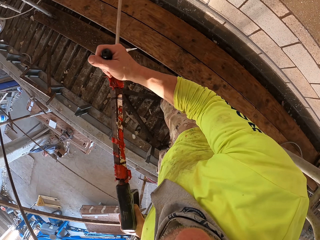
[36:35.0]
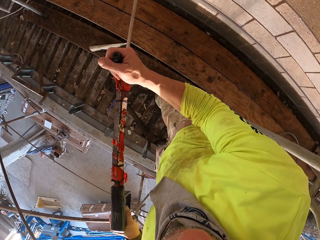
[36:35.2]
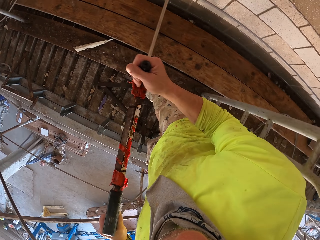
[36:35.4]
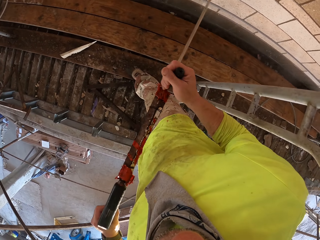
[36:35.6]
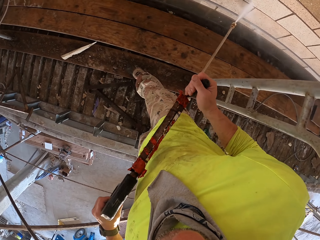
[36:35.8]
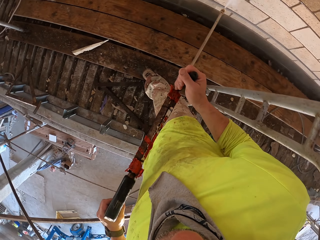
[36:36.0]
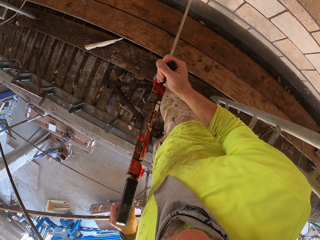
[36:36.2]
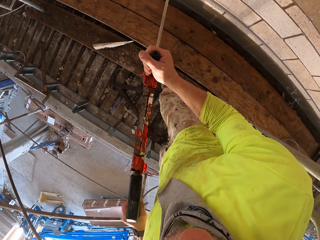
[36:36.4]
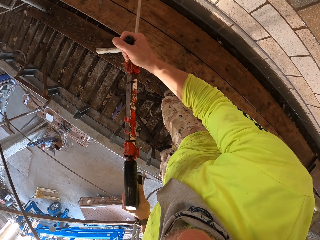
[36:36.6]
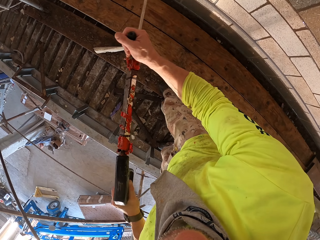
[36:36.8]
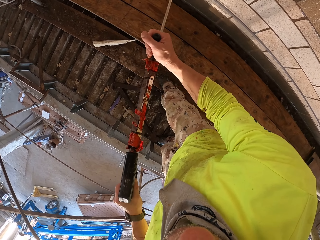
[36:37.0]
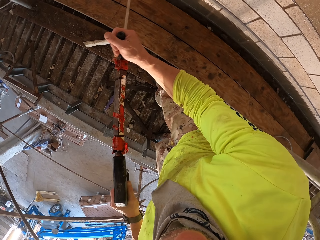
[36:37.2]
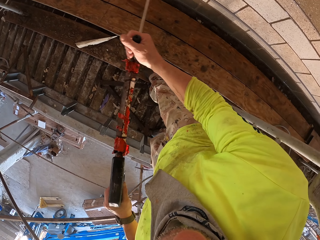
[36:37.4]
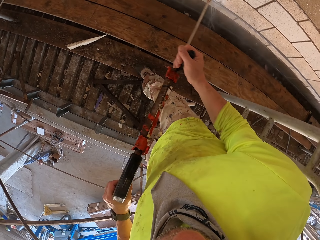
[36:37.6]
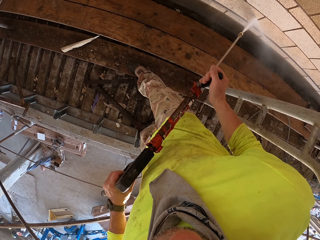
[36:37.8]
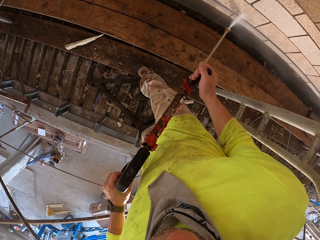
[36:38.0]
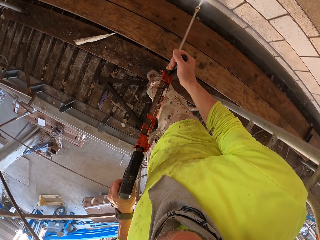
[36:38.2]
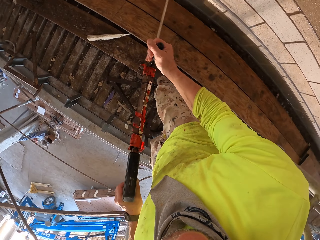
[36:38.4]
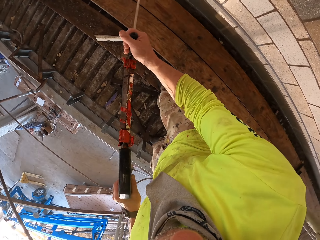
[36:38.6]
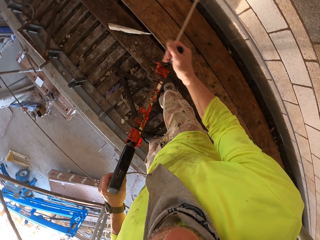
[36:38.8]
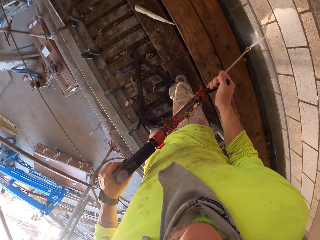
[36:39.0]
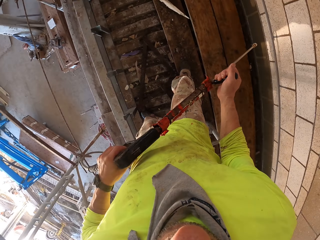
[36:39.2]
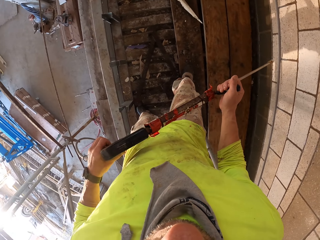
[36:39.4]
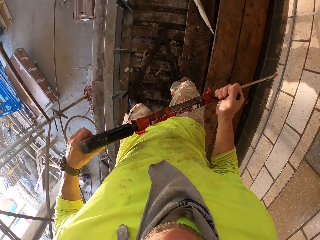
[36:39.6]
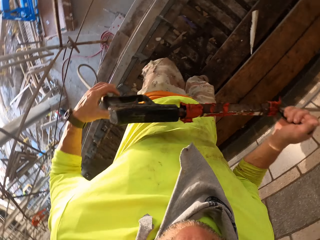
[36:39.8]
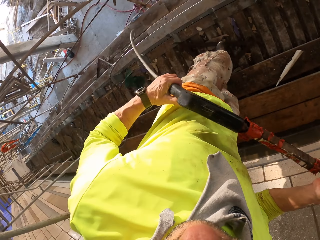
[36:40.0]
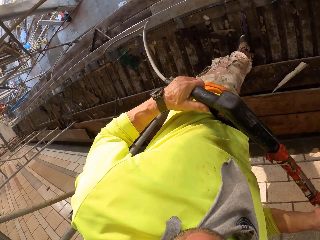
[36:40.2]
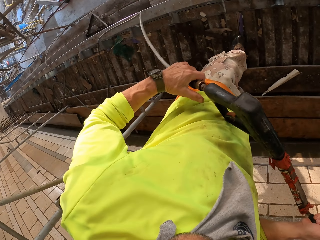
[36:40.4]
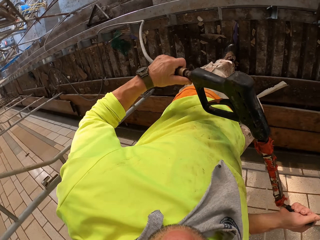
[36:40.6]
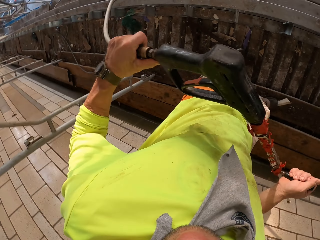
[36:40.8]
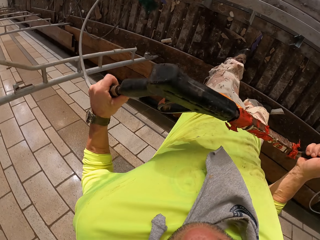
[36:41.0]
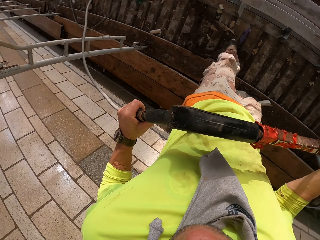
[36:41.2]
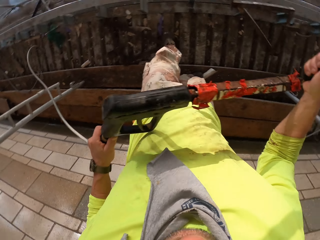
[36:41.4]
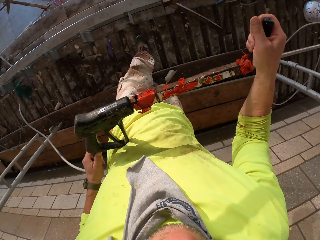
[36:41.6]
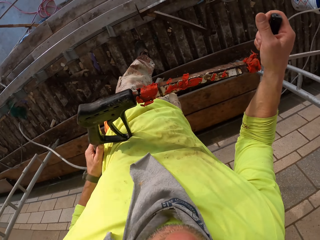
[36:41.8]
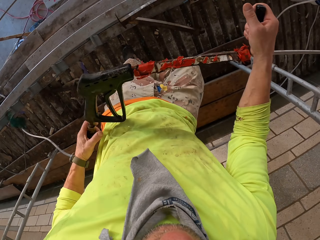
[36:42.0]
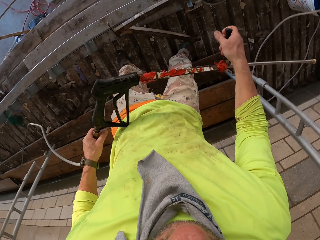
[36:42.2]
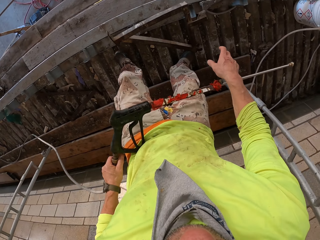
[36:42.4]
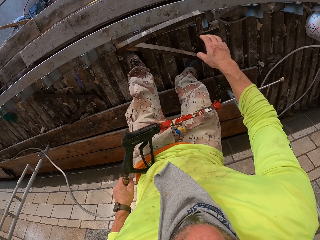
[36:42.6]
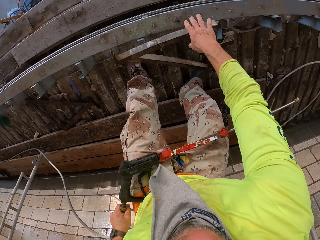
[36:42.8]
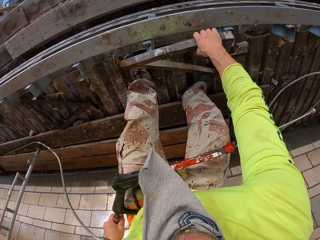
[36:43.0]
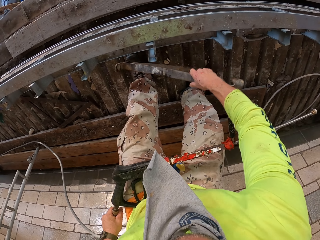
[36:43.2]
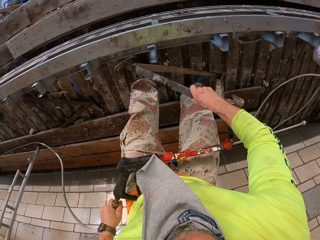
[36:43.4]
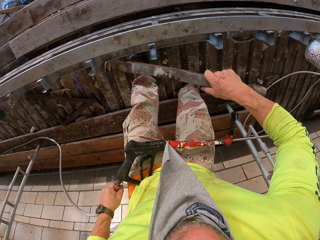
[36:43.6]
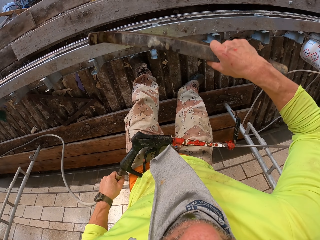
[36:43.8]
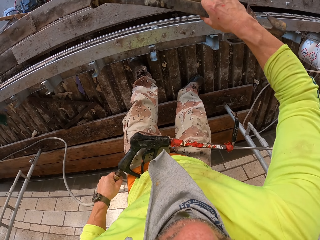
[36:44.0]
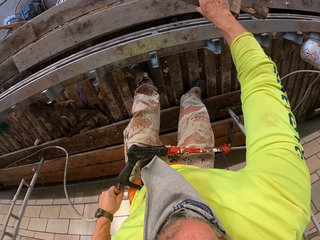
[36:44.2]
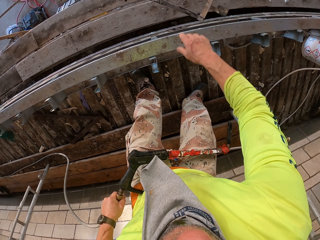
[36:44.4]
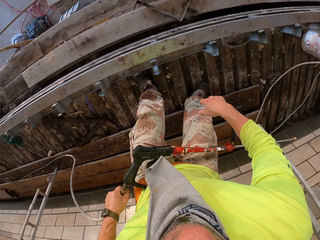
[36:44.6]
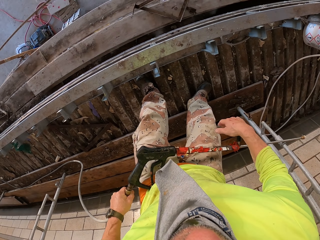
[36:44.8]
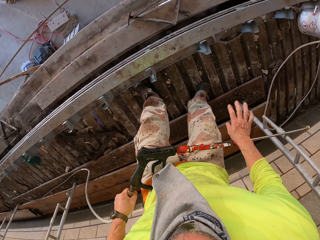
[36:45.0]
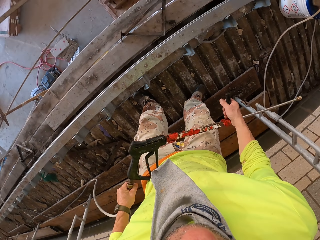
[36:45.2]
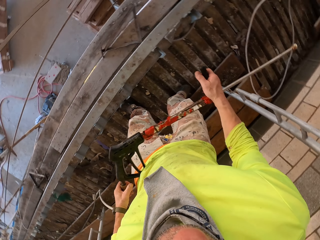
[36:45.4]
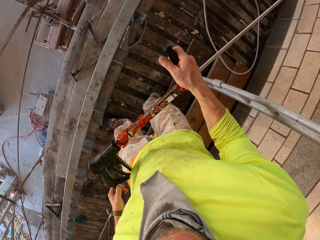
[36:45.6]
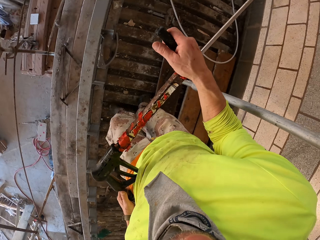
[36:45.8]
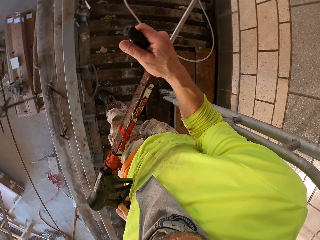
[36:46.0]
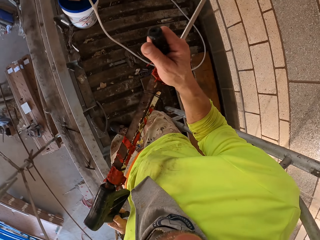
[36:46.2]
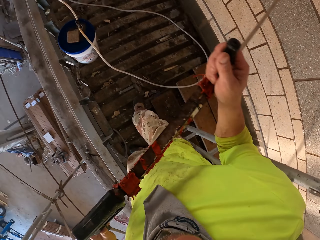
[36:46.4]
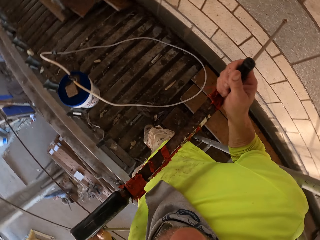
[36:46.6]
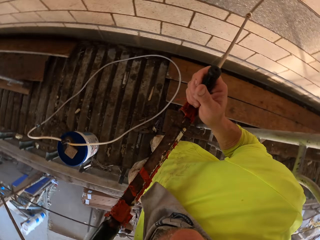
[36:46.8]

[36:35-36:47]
The camera wearer turns to the side. They hold a Loctite PL3. They walk around. They turn off the water. They hold a metal bar. They pick up a shelf bracket. They throw the shelf bracket.

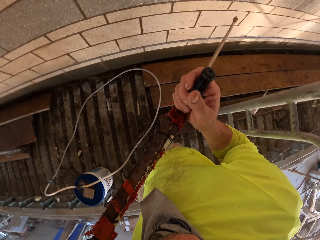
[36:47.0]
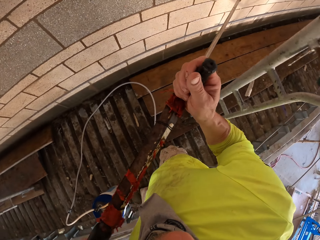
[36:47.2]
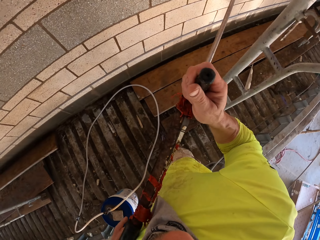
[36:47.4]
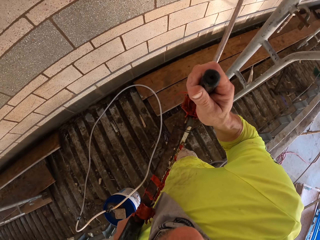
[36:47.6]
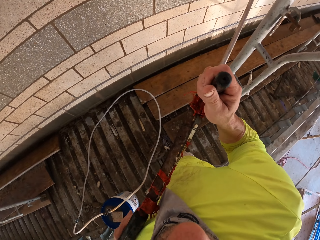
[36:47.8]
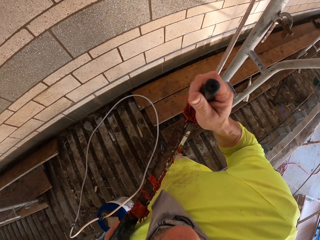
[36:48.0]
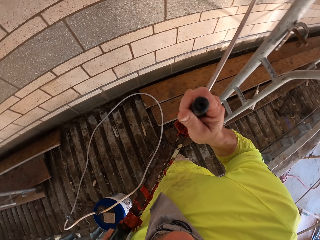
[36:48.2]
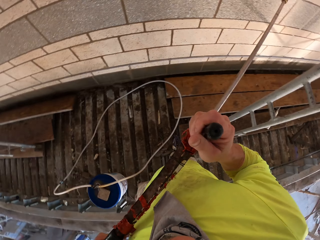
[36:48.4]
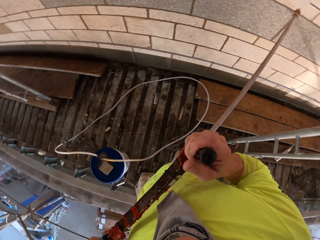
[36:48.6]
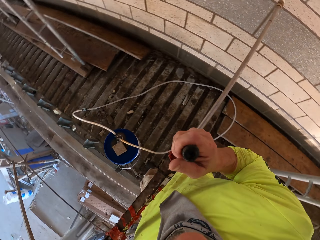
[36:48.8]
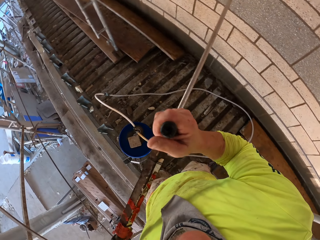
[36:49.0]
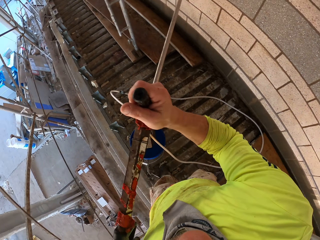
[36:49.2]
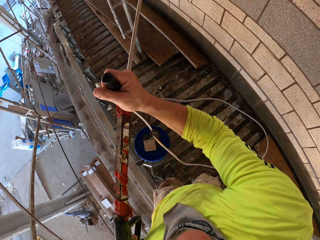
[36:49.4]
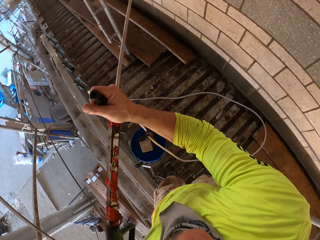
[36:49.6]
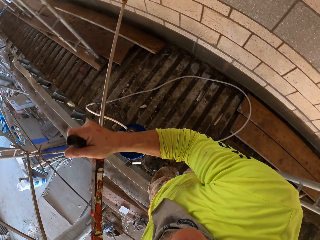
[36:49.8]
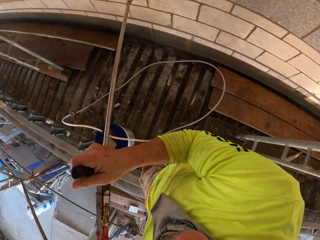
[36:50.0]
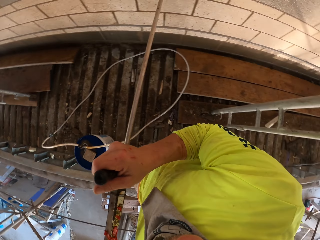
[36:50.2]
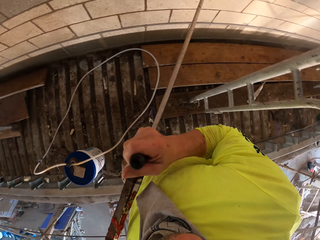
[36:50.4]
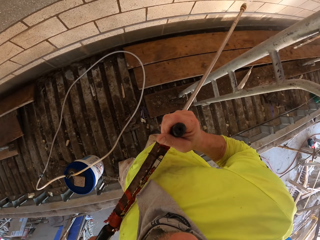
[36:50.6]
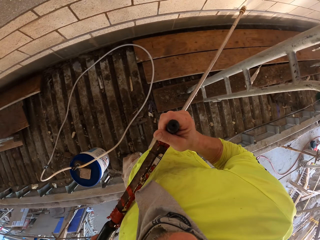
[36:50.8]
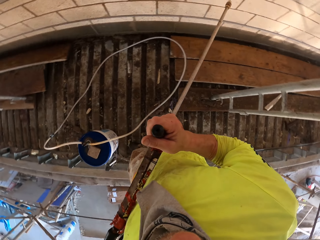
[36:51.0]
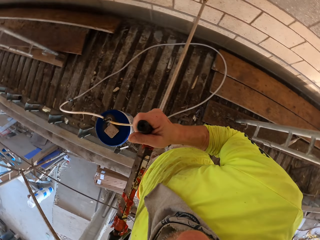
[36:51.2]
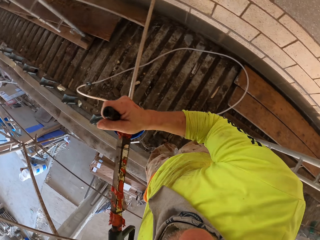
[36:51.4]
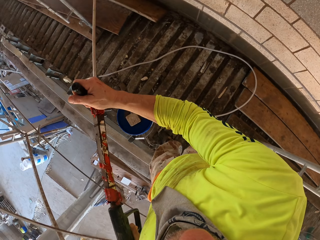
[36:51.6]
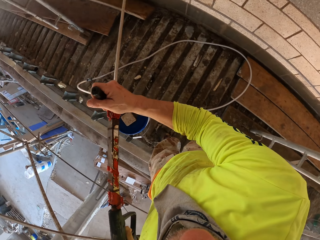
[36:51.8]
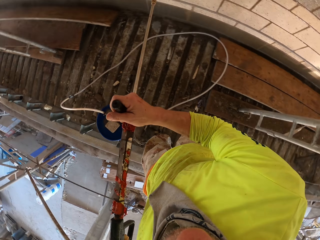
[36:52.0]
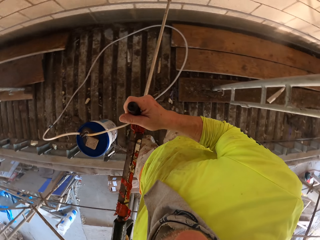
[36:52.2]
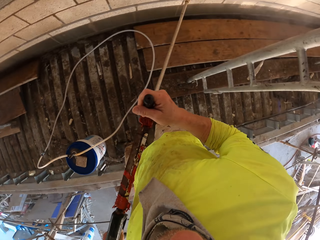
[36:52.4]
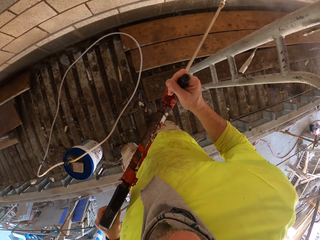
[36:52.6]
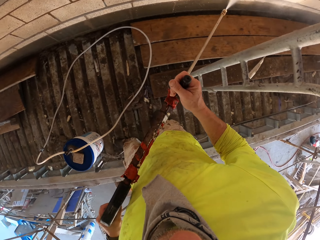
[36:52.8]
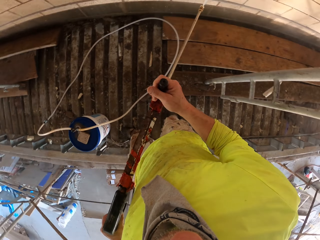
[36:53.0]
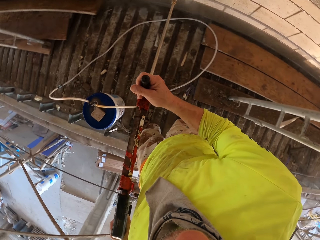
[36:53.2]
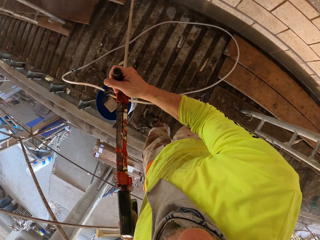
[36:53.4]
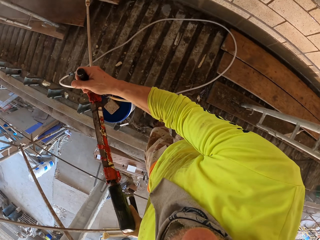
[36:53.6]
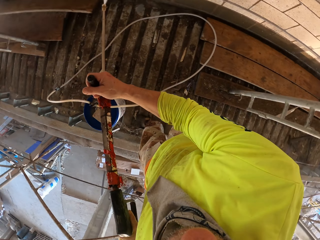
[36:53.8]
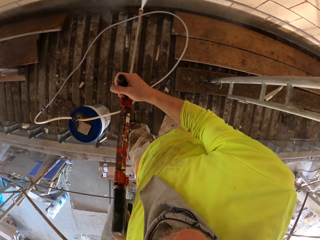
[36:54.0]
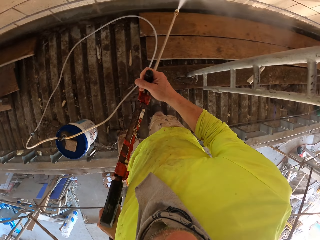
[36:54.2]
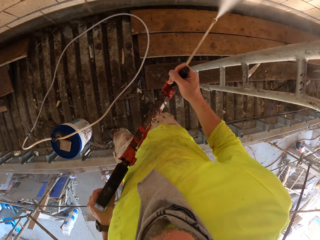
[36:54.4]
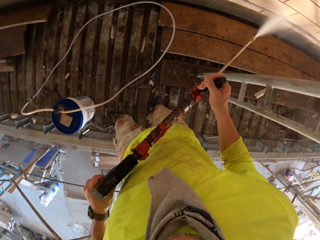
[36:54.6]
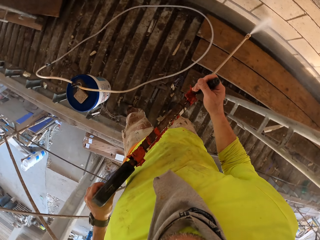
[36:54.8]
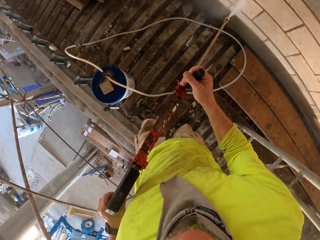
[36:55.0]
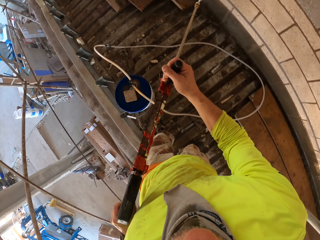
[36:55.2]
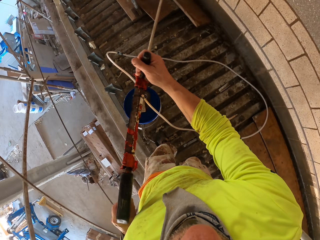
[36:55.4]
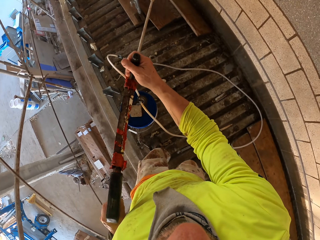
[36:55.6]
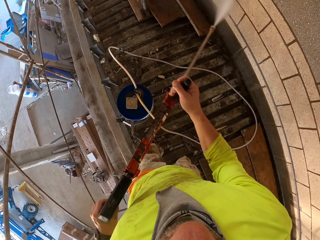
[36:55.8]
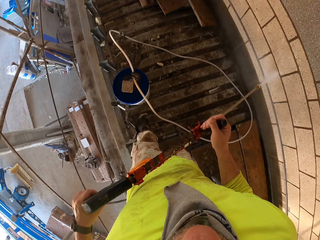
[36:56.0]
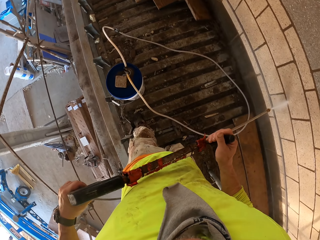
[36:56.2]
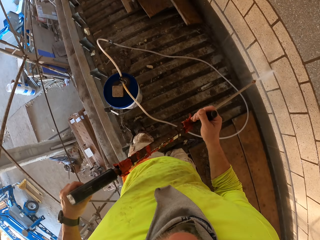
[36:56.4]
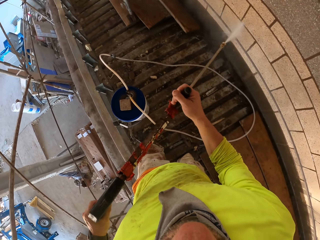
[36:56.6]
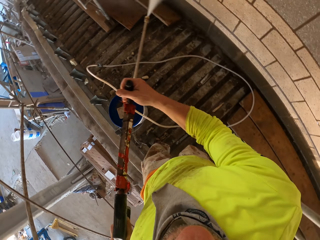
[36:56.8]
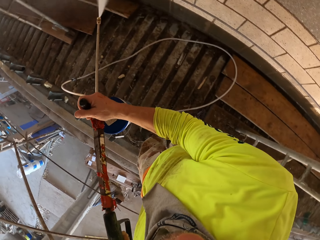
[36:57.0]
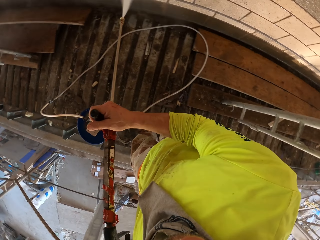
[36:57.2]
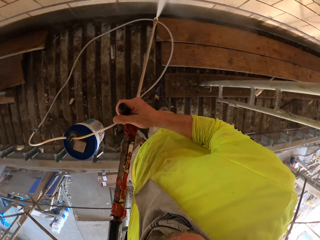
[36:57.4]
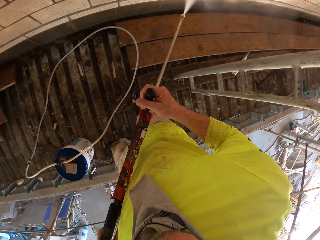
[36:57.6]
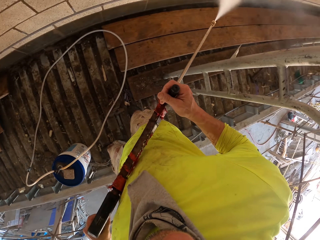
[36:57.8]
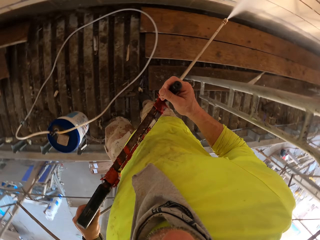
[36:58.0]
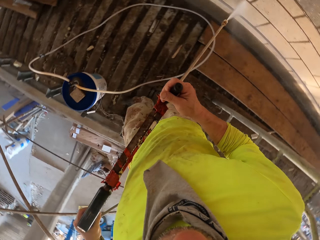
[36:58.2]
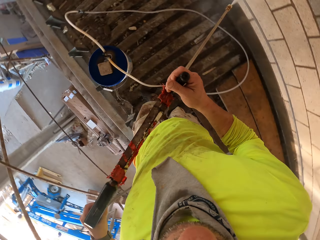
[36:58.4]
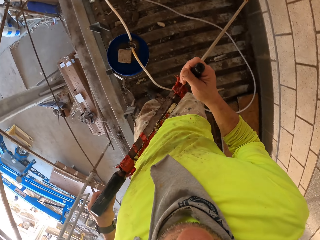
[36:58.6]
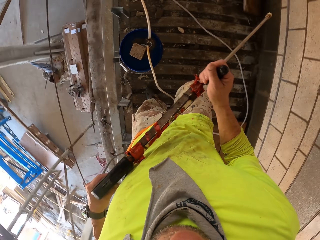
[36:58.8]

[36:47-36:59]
The camera wearer triggers the high pressure washer gun. They rinse the wall.
